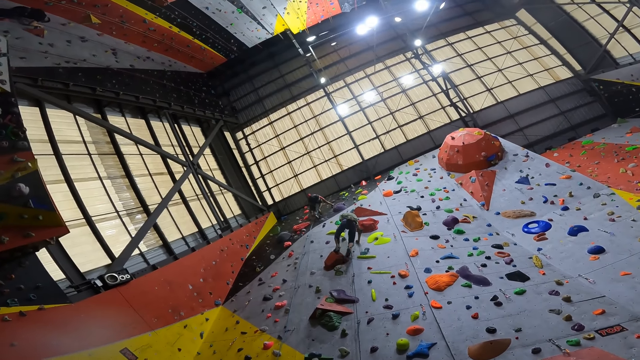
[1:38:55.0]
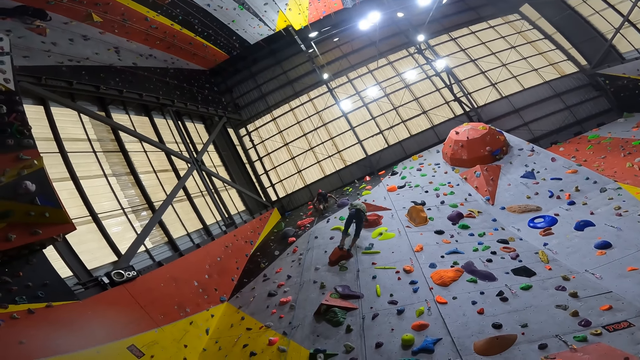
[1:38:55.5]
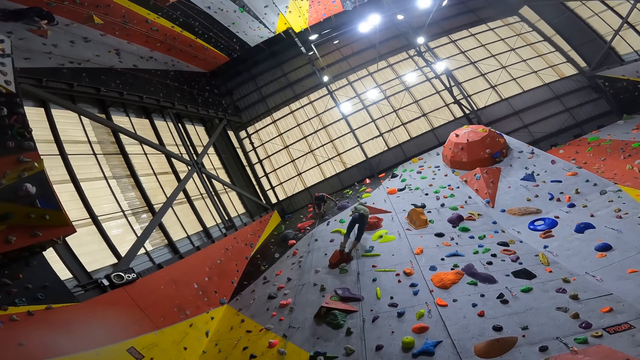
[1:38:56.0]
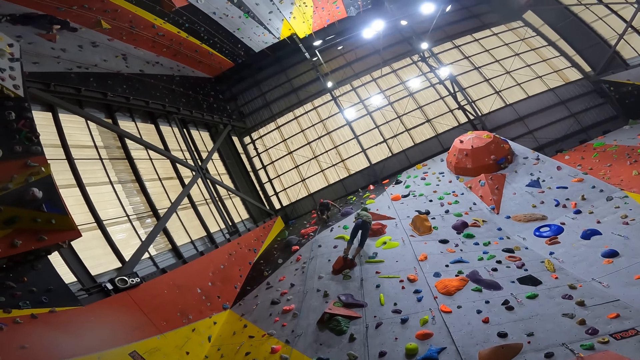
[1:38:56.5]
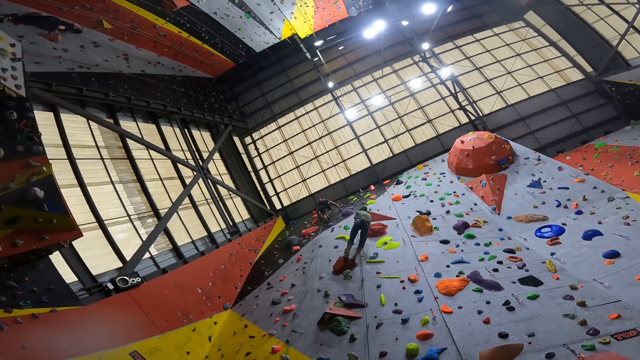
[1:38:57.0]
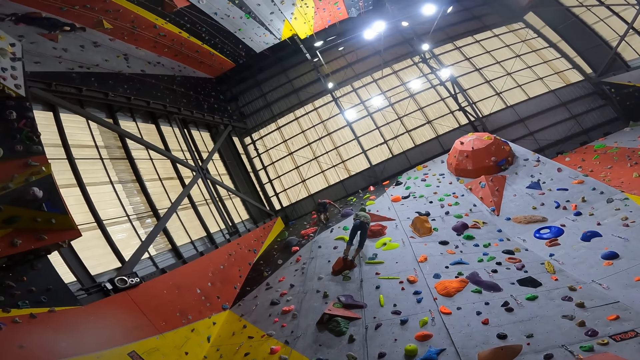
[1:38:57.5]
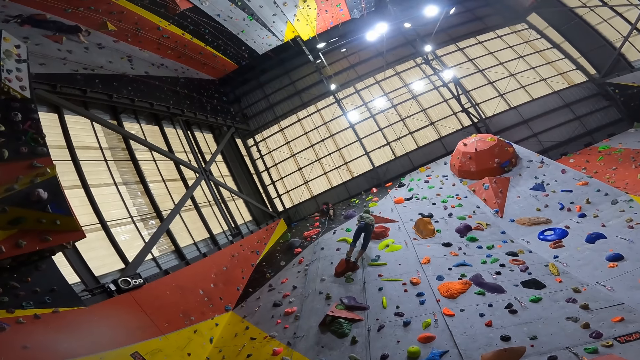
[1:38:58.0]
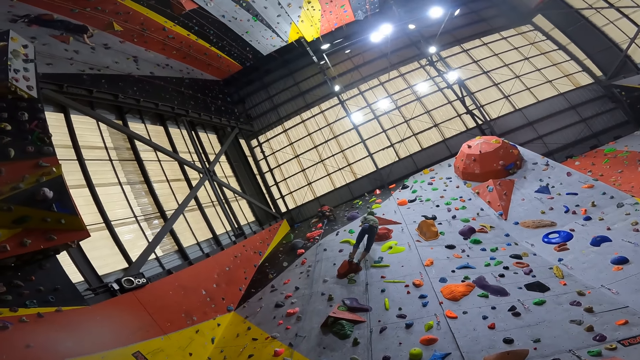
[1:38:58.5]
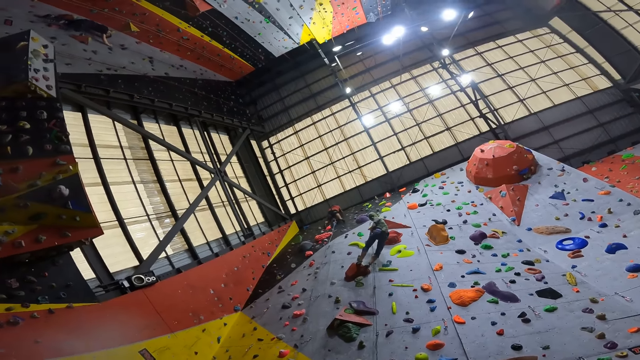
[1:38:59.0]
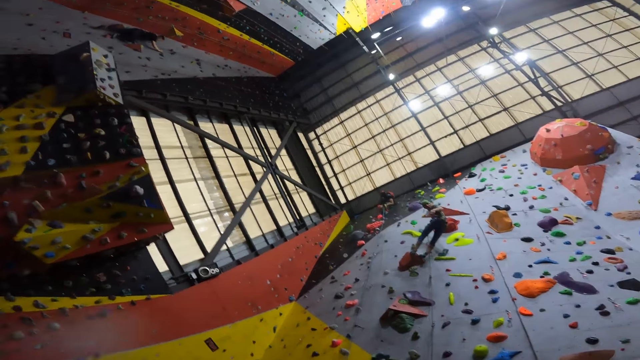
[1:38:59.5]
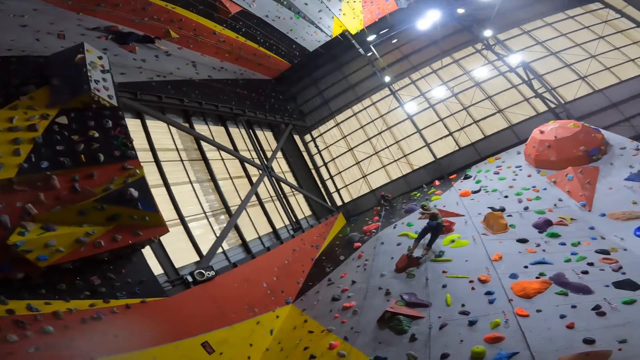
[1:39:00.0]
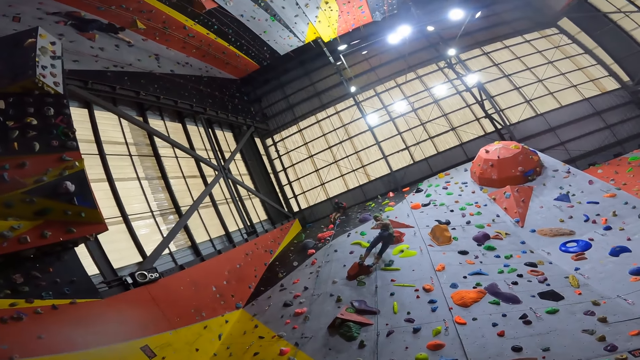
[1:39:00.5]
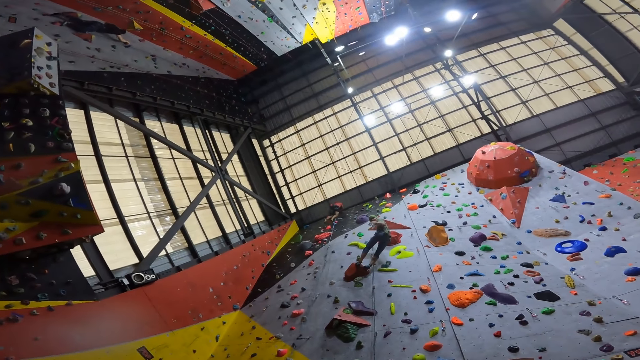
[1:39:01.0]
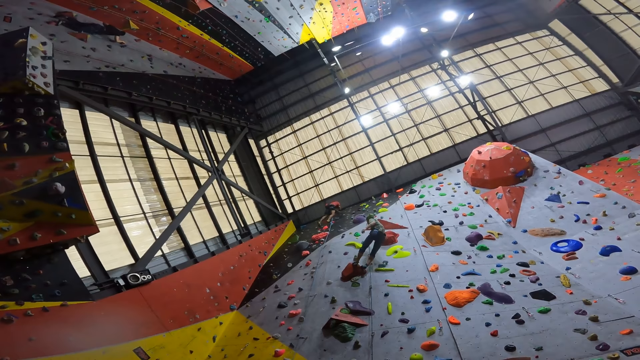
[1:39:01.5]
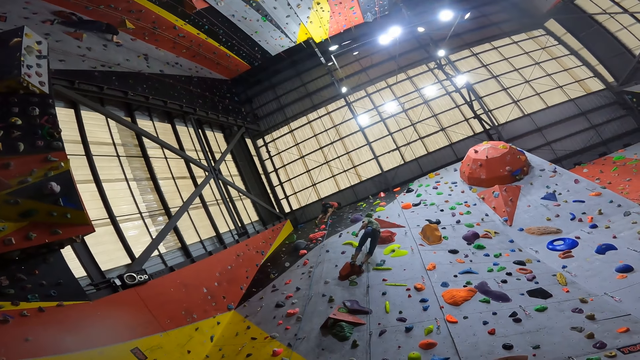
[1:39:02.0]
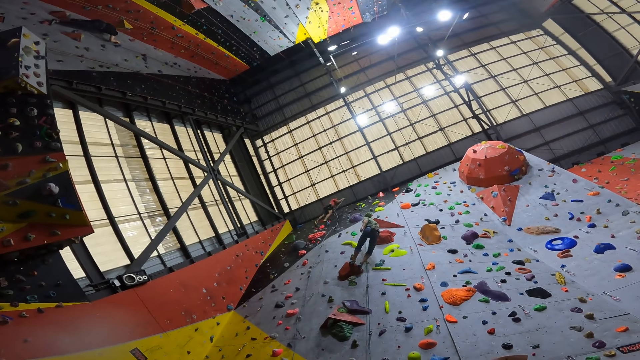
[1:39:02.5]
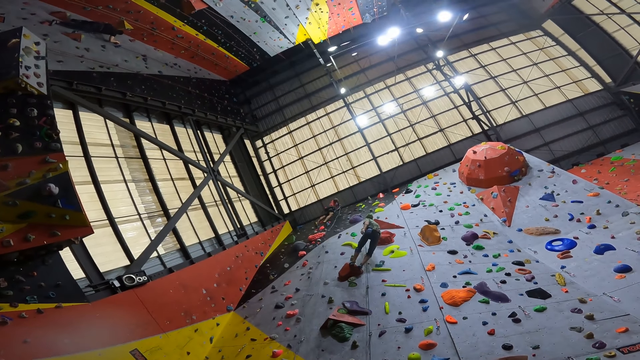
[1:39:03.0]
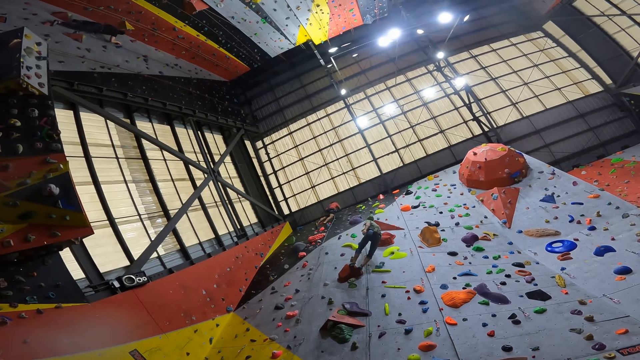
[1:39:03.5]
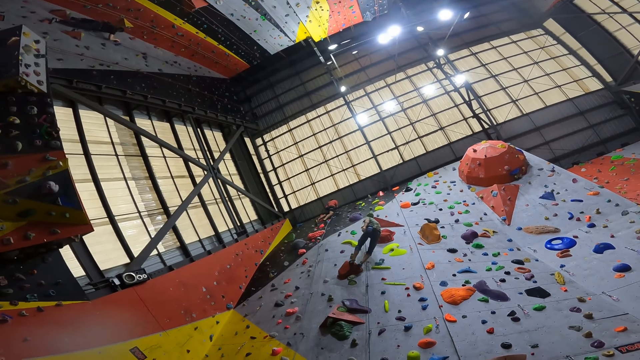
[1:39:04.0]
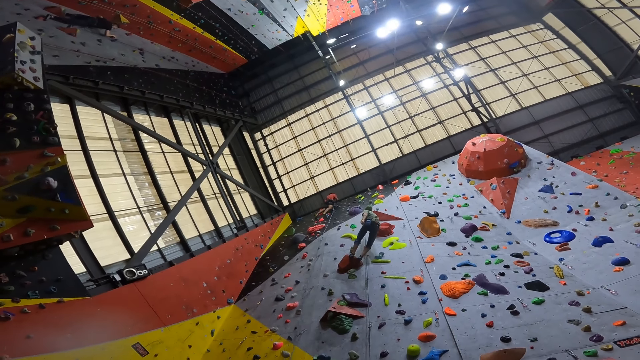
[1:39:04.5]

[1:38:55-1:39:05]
Another man looks down.

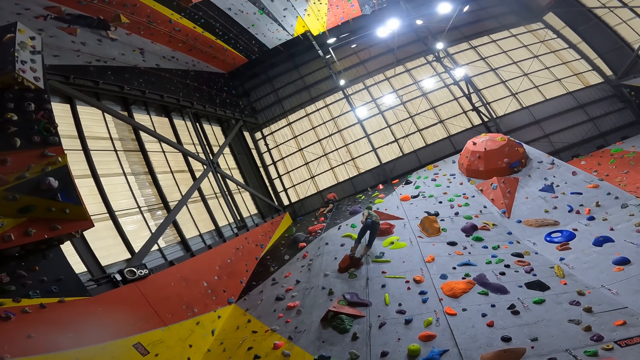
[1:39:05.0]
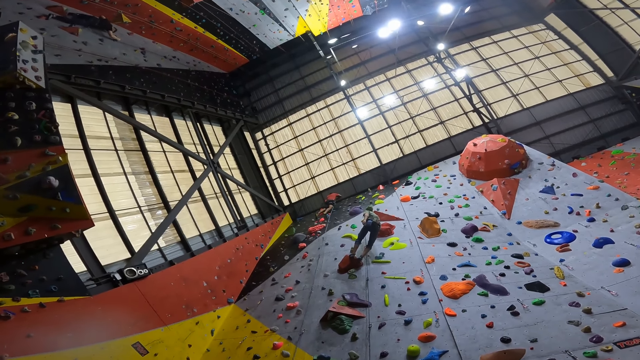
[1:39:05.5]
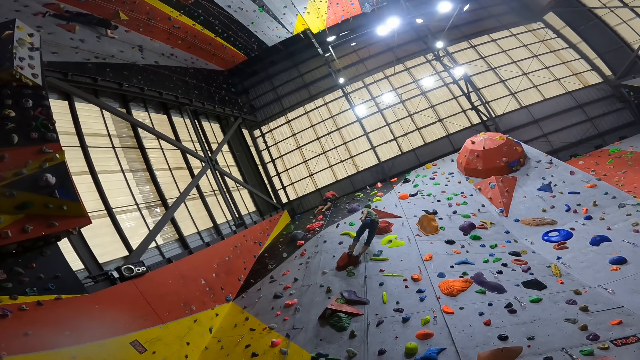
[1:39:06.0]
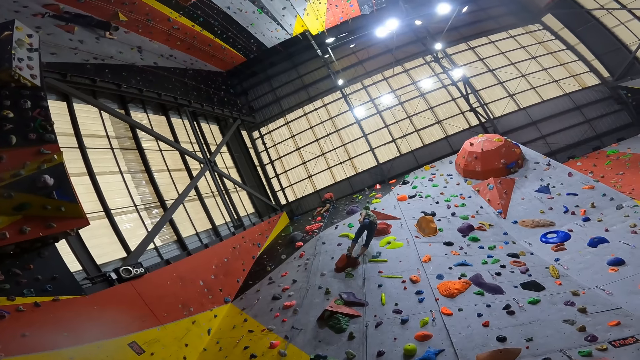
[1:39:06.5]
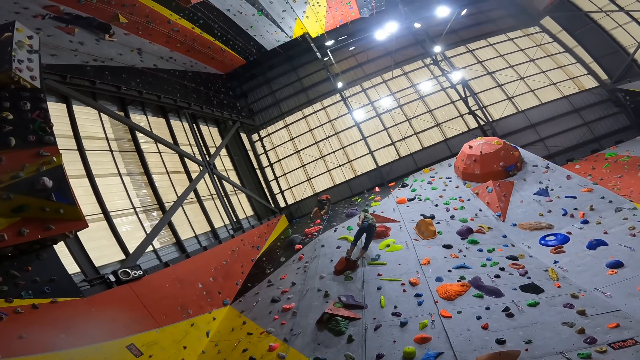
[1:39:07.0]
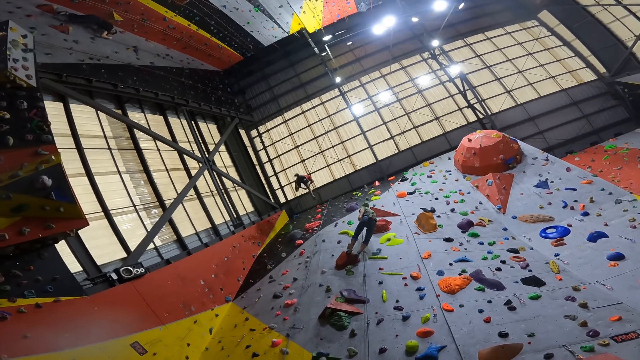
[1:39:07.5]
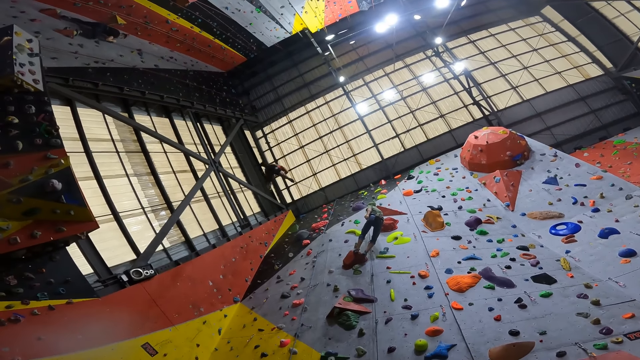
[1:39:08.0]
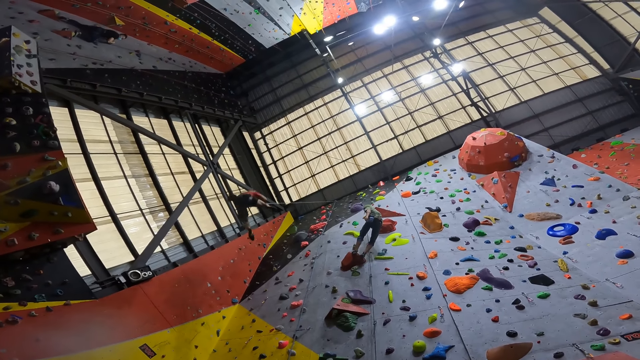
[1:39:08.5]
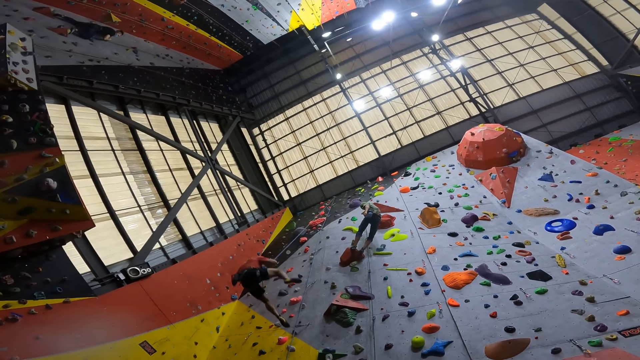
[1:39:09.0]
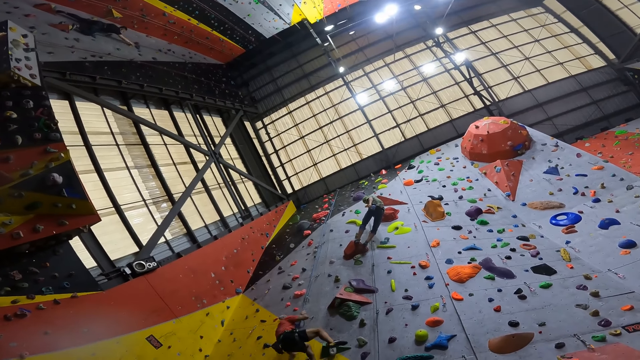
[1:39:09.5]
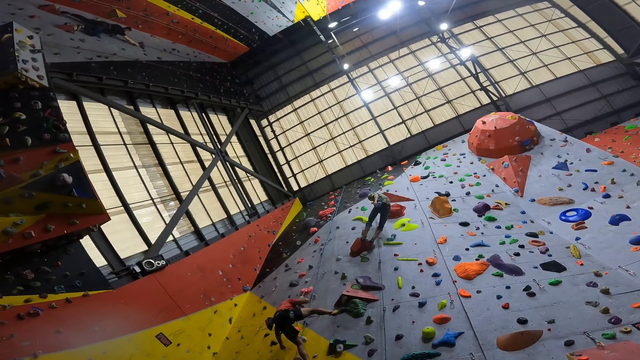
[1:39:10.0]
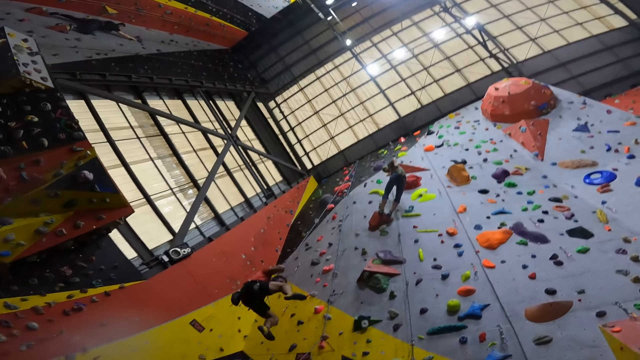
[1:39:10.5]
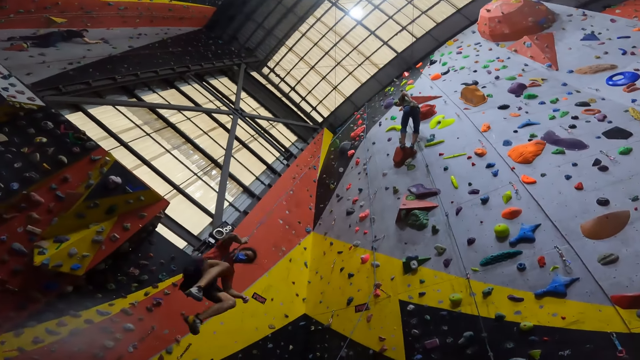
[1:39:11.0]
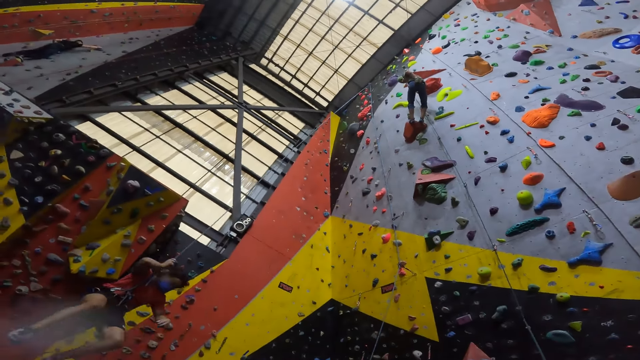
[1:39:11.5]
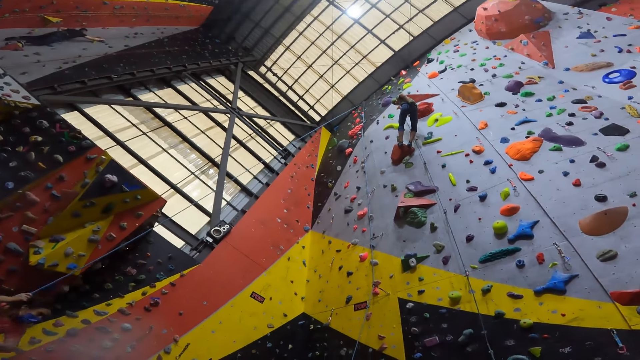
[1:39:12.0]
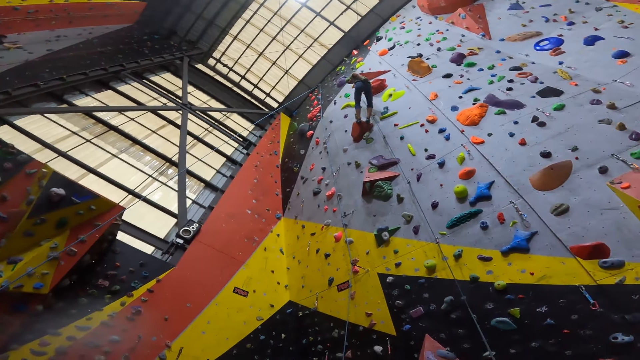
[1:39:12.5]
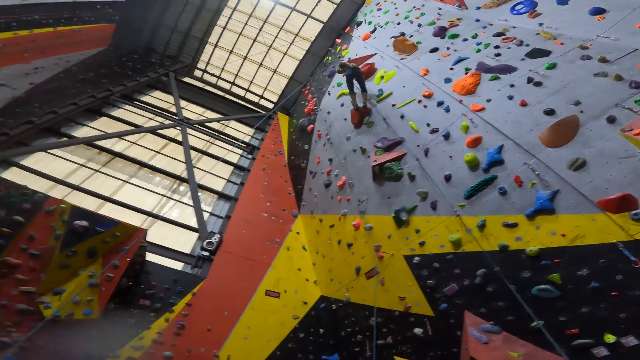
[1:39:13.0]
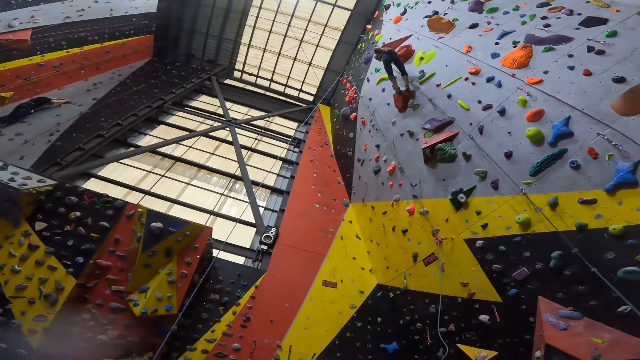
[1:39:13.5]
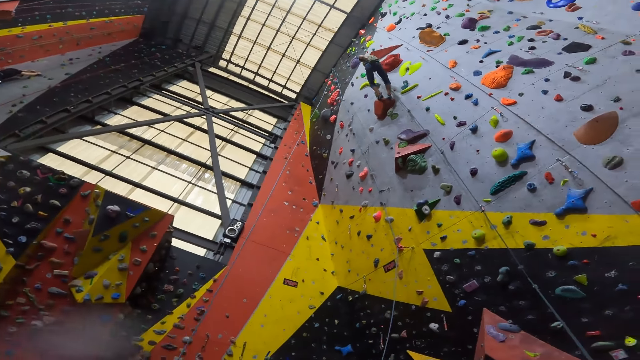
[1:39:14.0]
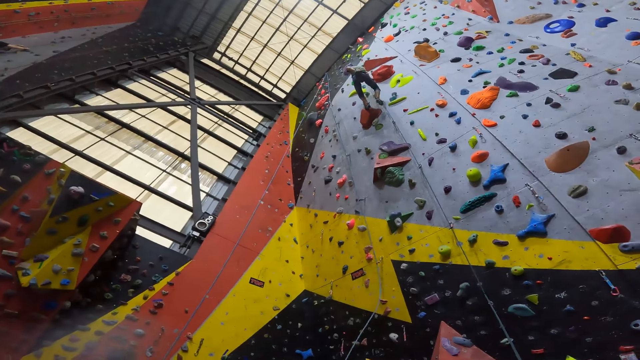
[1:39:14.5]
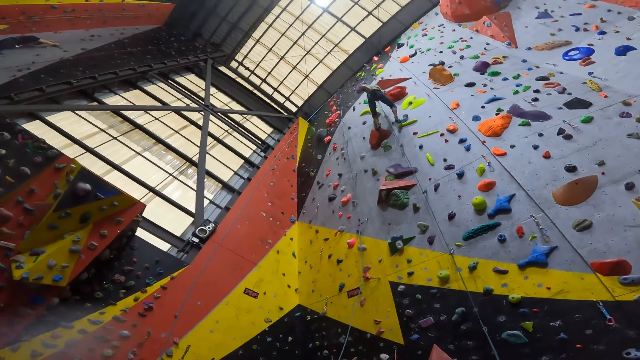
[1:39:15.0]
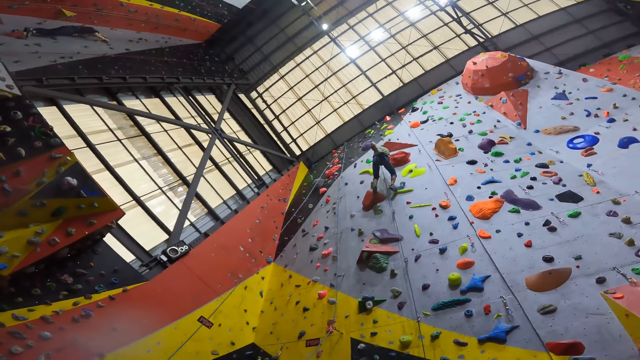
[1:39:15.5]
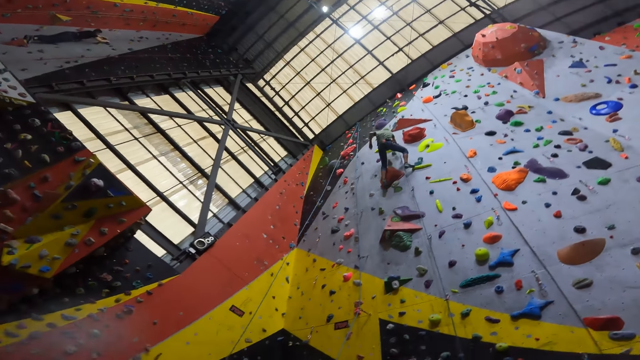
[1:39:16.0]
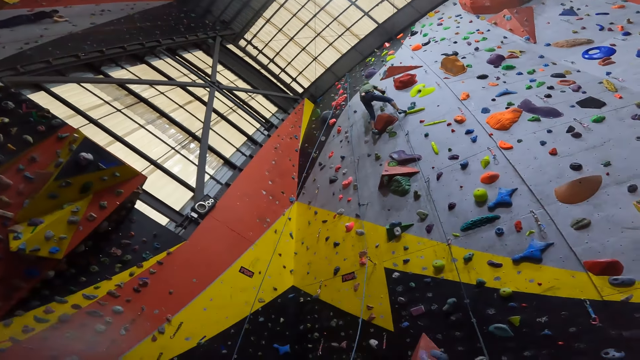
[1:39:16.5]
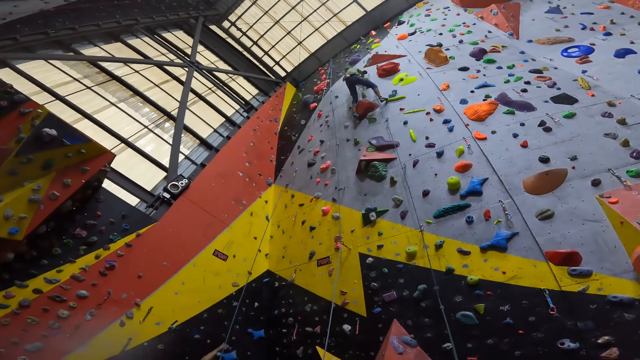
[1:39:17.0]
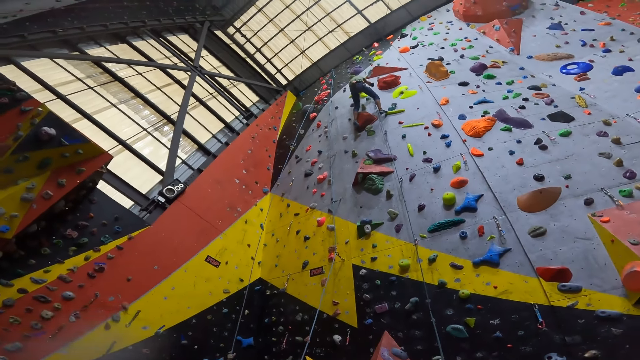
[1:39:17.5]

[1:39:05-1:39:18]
A person climbs down with the rope. The camera wearer looks at the person dropping down the climbing wall. They look at a man climbing on the climbing wall.
